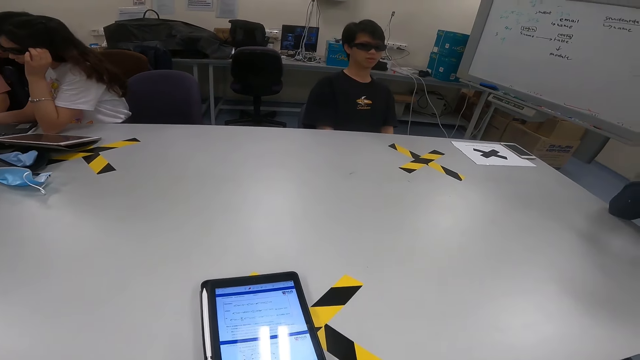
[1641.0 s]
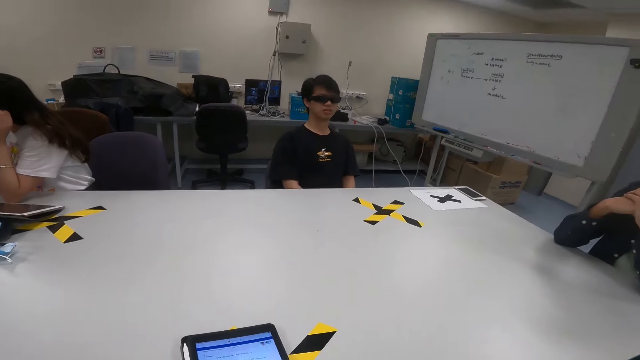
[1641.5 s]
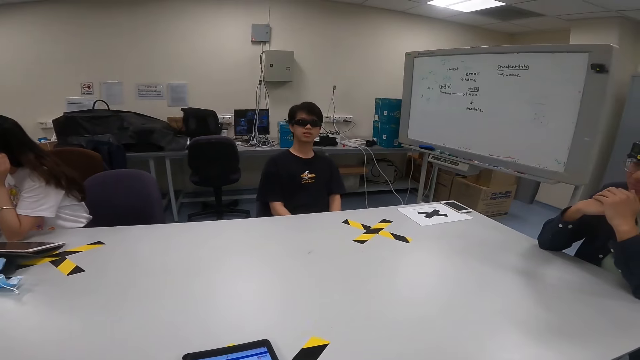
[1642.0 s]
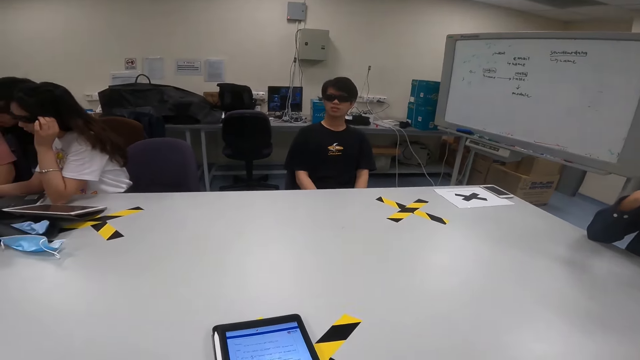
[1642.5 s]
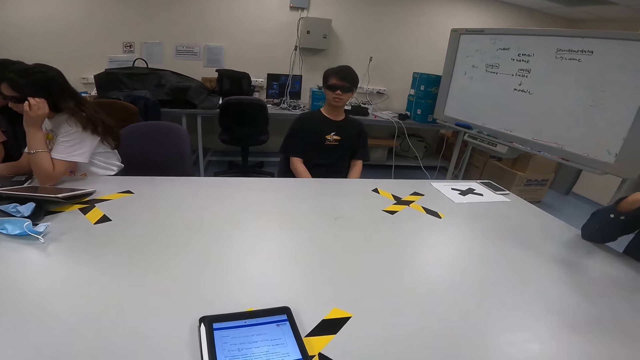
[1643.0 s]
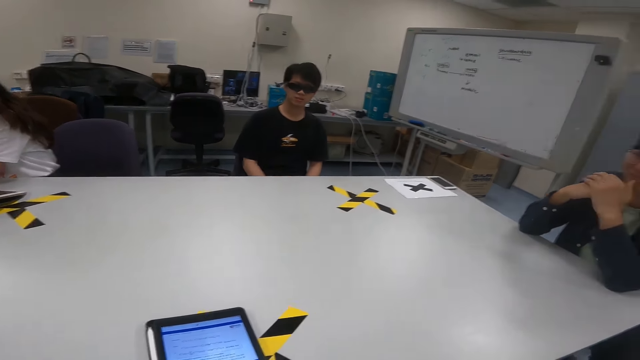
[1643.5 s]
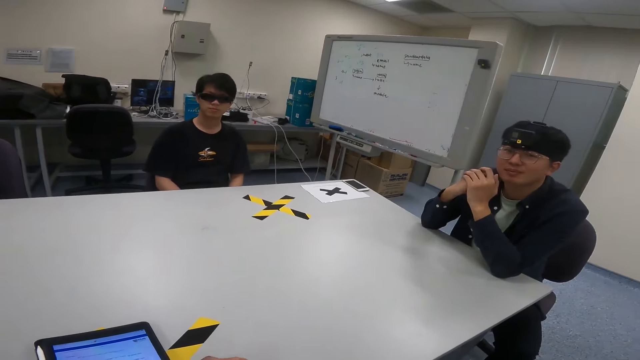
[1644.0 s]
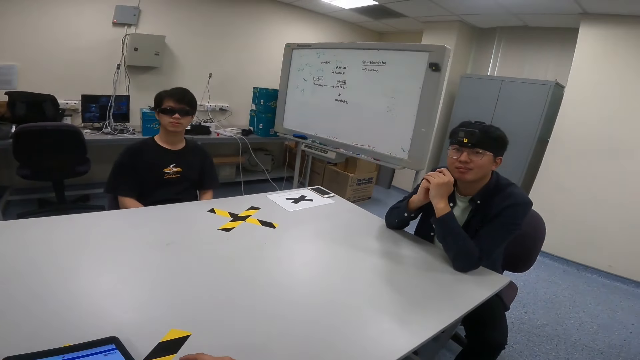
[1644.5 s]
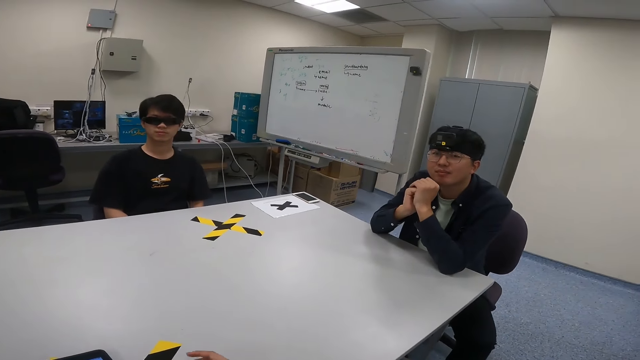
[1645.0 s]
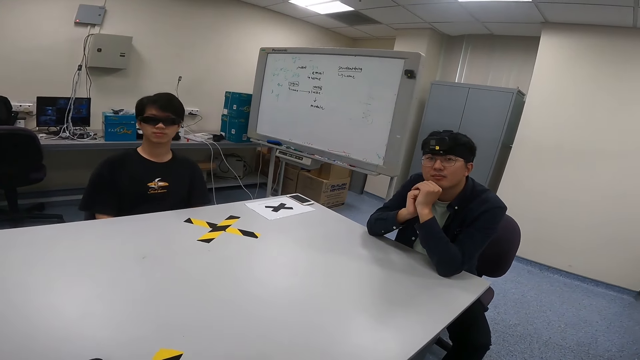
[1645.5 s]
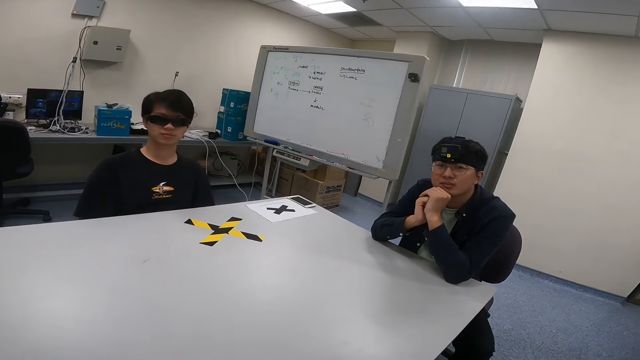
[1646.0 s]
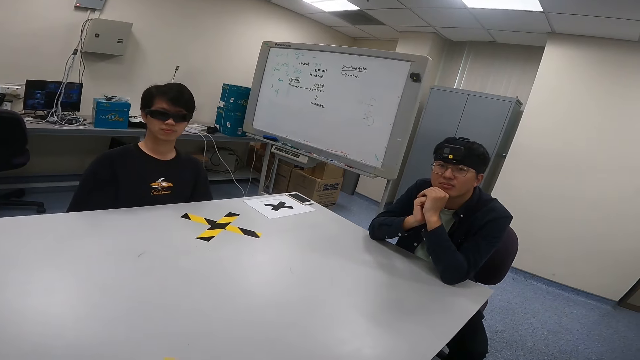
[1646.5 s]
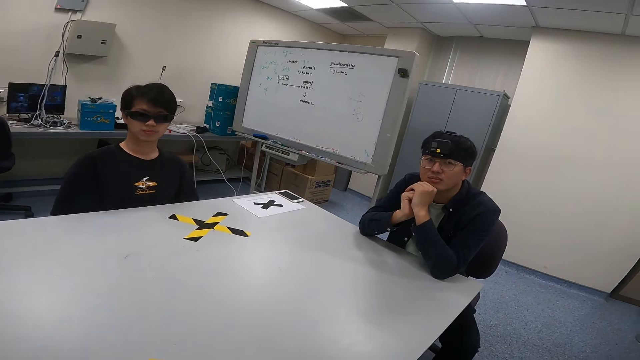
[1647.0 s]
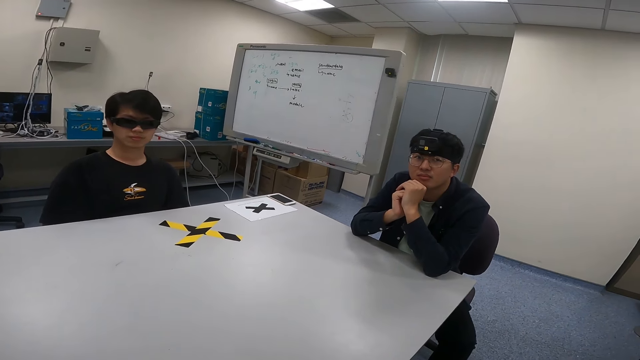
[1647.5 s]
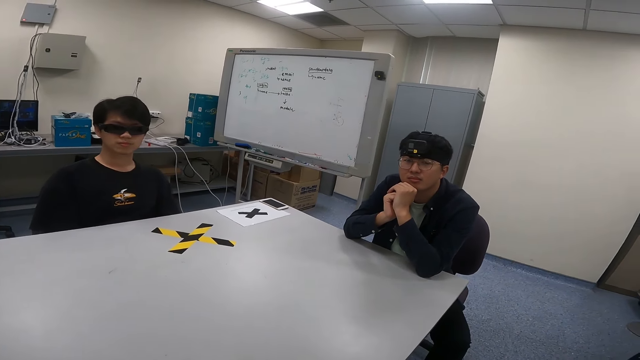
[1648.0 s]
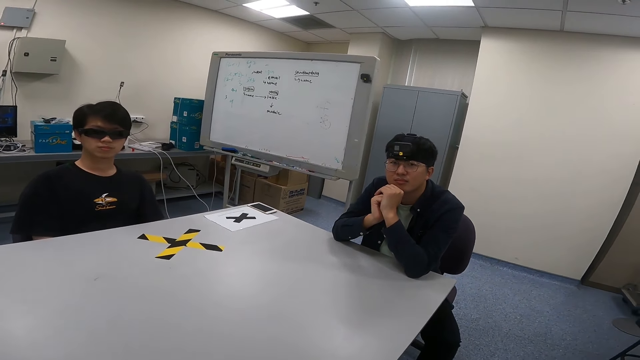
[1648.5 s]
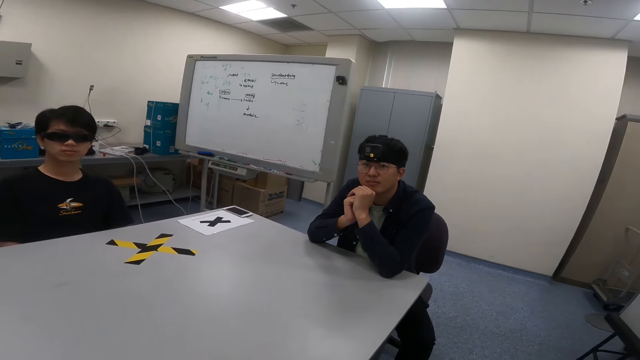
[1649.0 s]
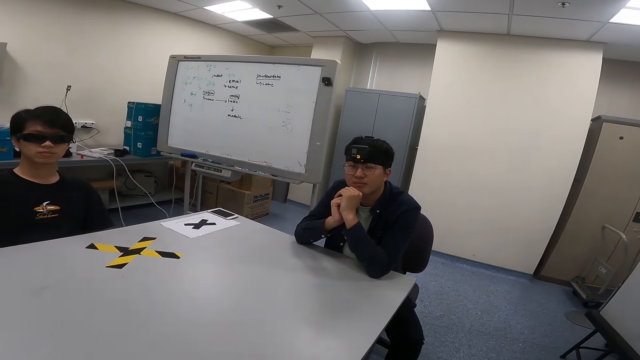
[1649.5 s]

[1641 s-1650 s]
A man leans back on the seat. The camera wearer turns around. Another man leans on the table. The camera wearer dialogs with a man. They turn around.

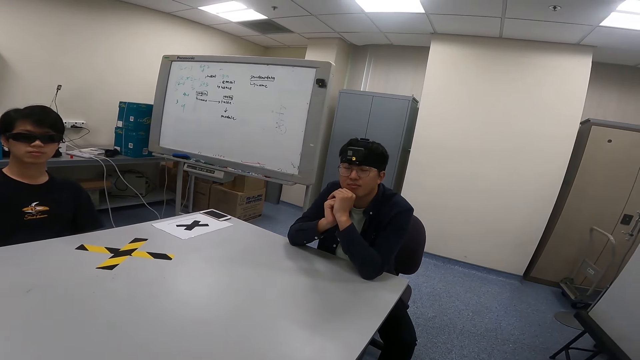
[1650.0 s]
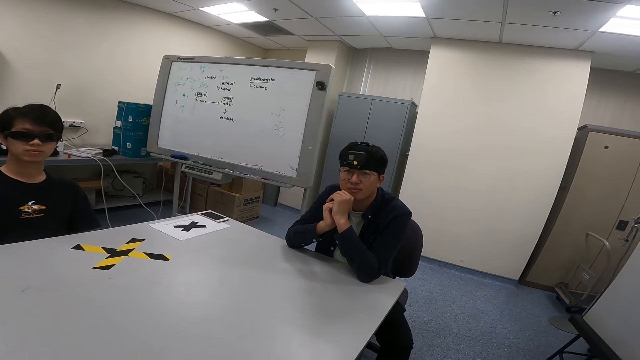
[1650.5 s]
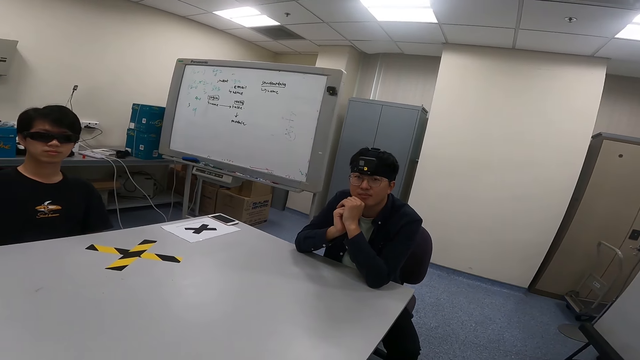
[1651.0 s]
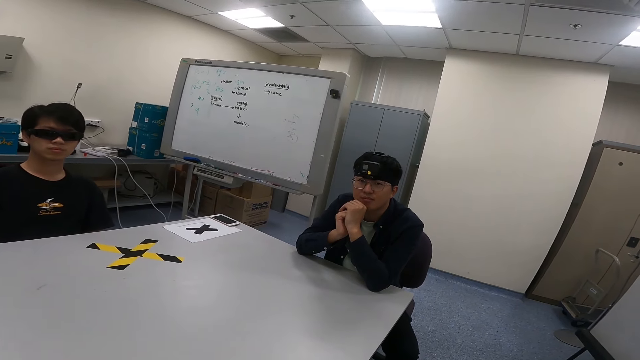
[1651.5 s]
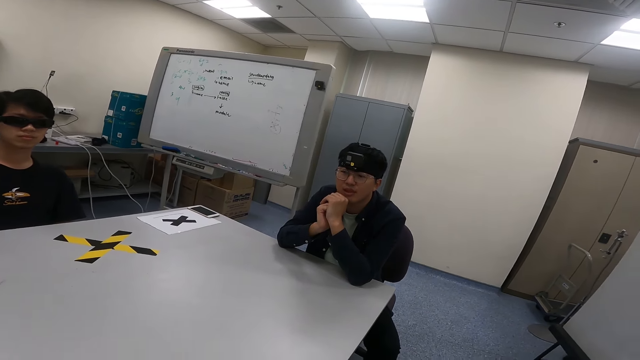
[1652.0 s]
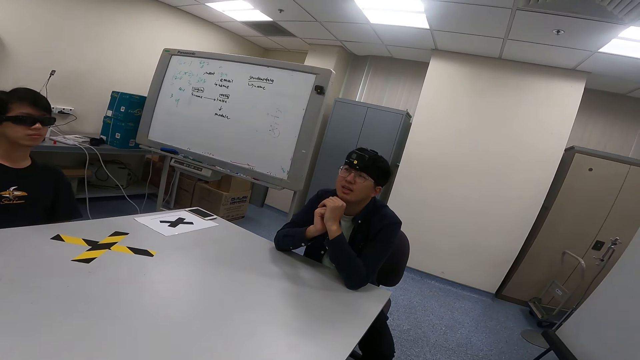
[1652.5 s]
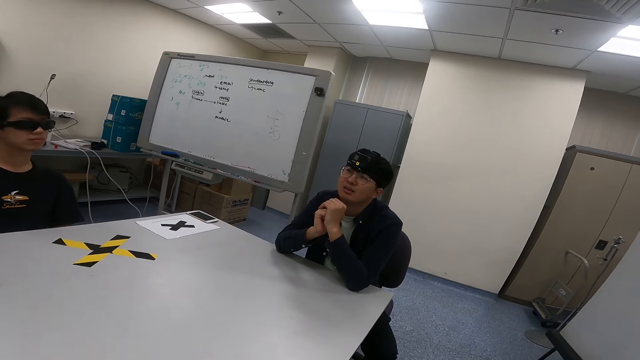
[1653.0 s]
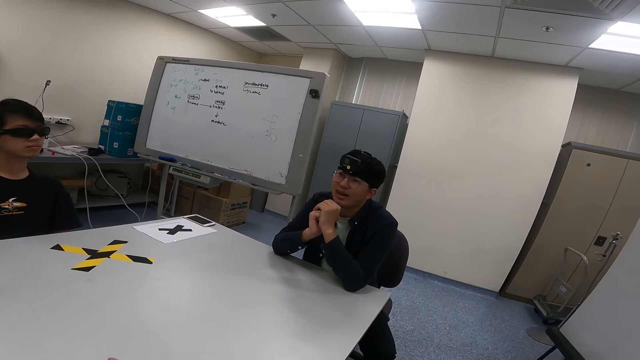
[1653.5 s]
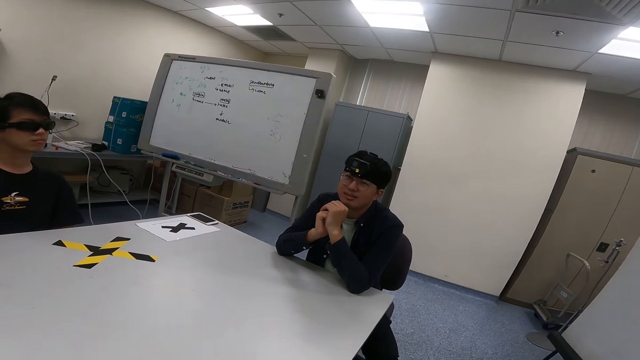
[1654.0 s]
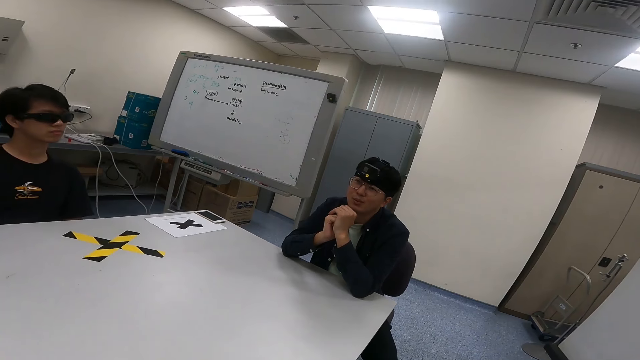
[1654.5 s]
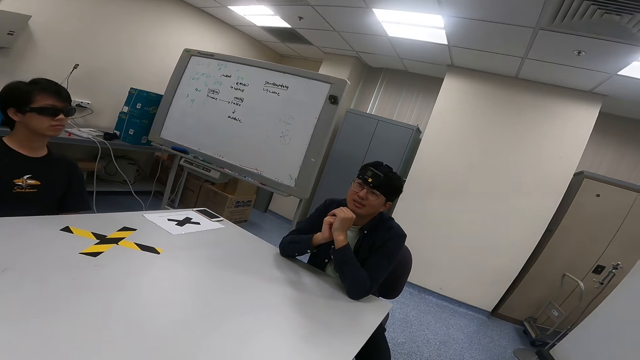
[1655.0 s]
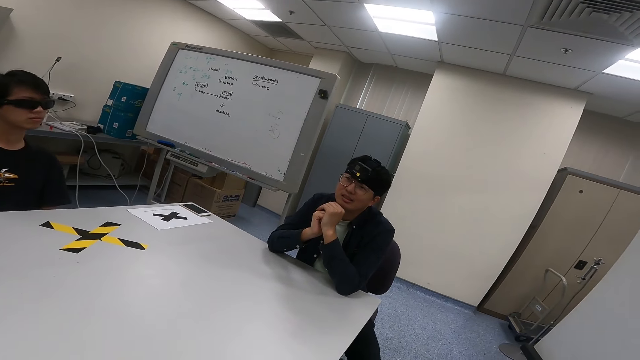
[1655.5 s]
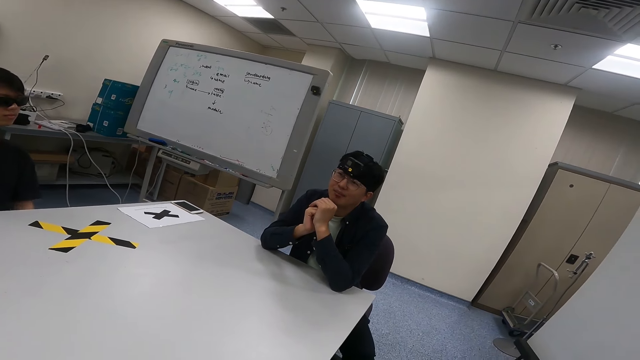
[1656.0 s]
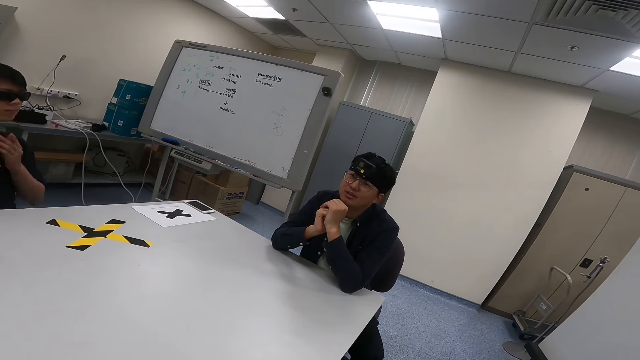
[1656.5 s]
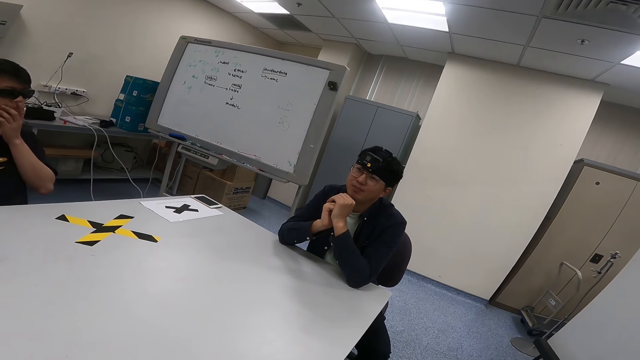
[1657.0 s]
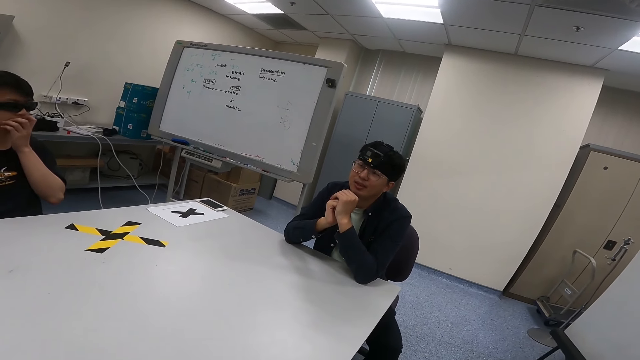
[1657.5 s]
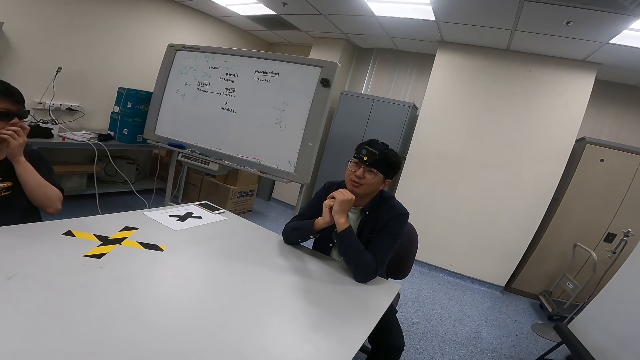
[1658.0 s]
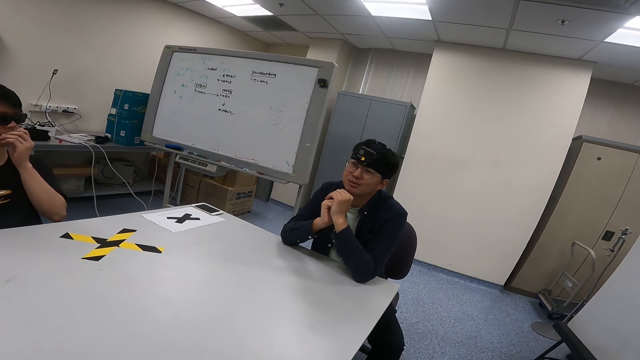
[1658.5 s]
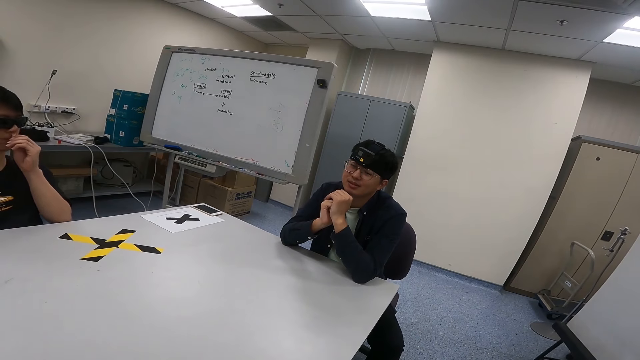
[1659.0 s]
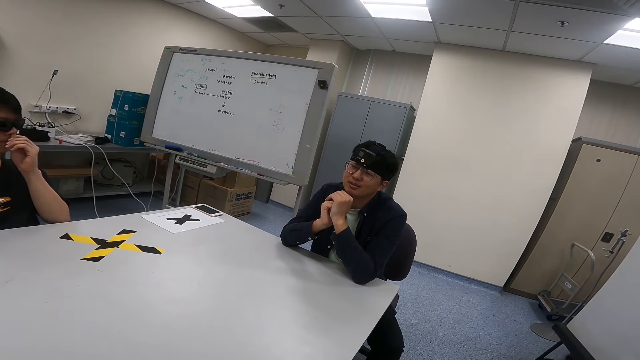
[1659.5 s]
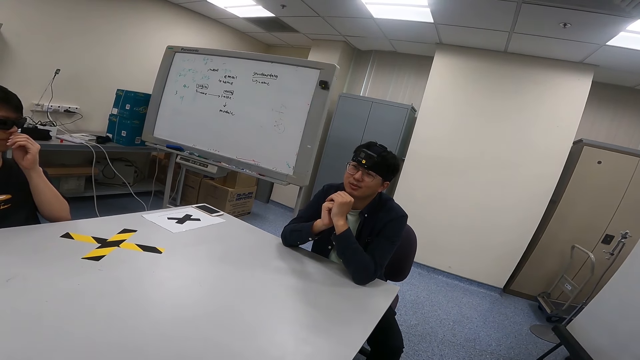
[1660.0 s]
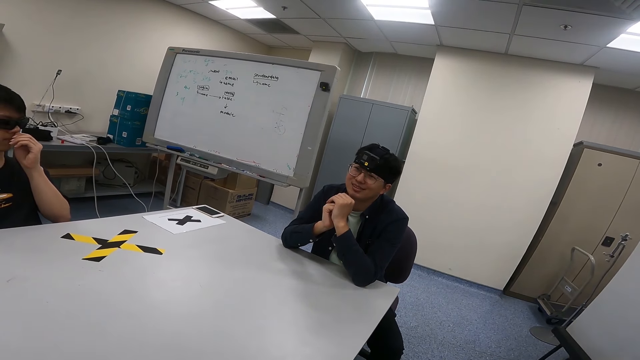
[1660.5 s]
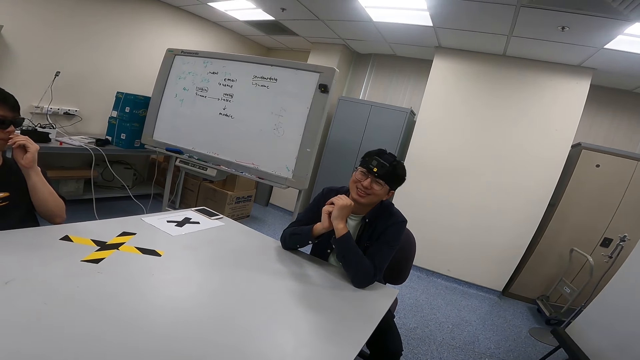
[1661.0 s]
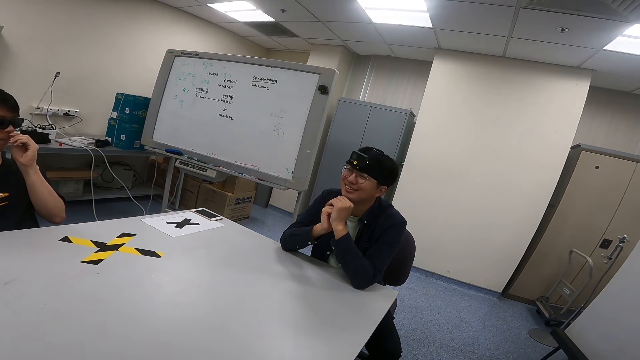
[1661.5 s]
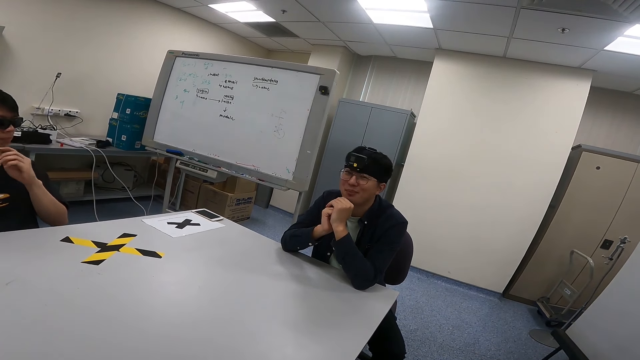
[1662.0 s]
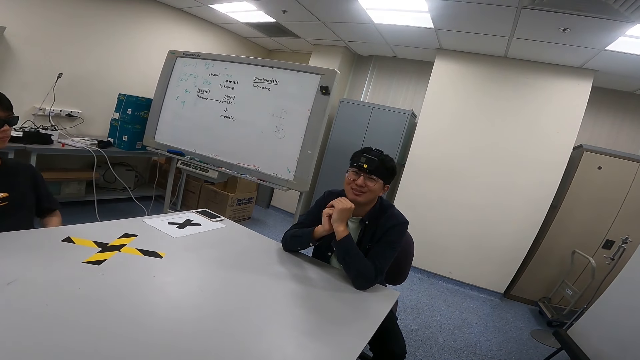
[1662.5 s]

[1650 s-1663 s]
A man nods the head. The camera wearer turns around. The man nods the head and leans on the table. The camera wearer turns around. Another man leans on the table.
